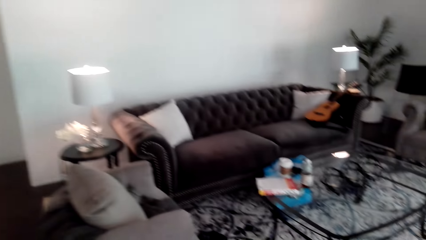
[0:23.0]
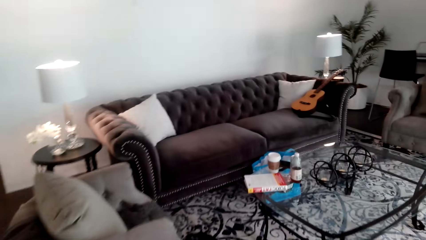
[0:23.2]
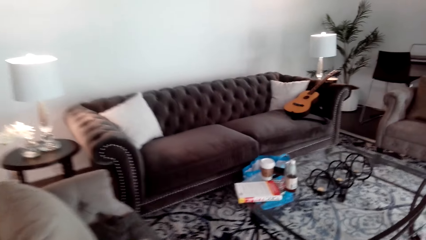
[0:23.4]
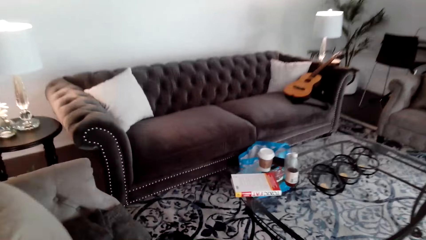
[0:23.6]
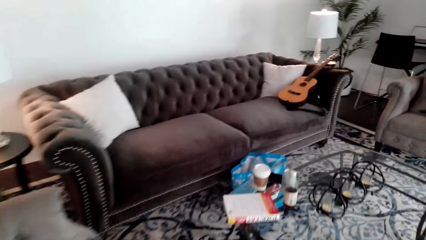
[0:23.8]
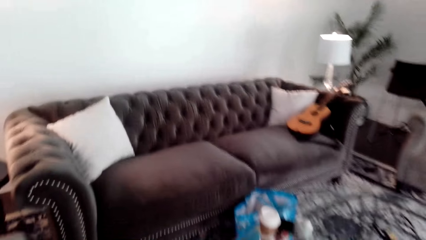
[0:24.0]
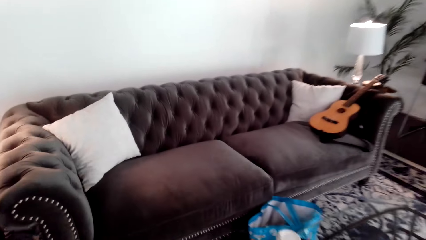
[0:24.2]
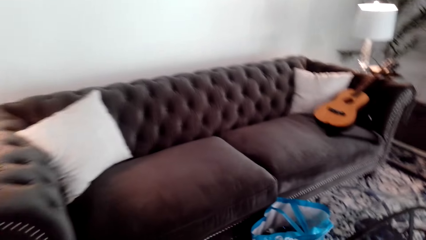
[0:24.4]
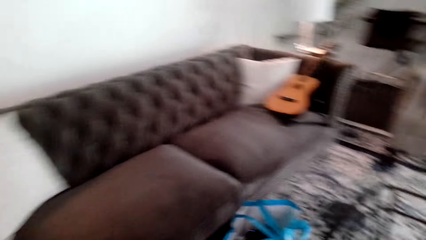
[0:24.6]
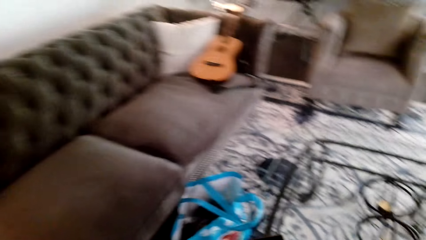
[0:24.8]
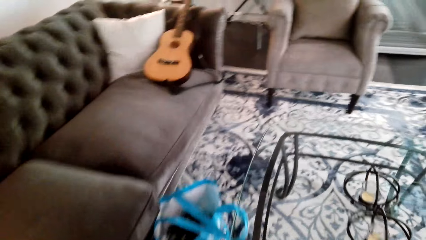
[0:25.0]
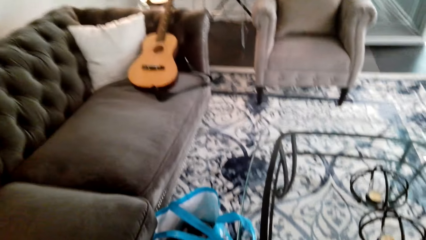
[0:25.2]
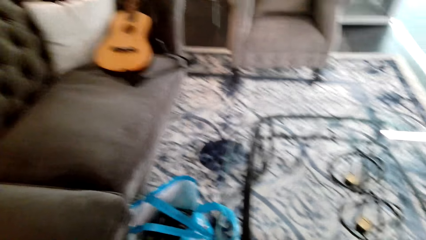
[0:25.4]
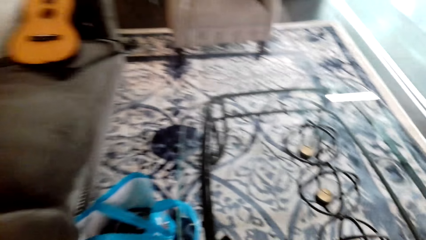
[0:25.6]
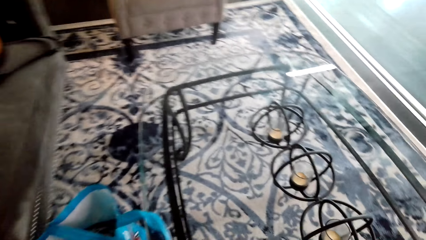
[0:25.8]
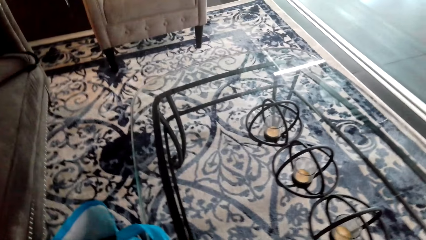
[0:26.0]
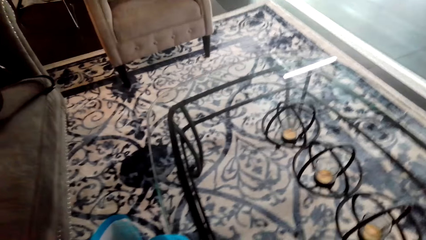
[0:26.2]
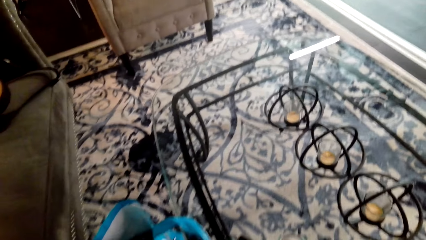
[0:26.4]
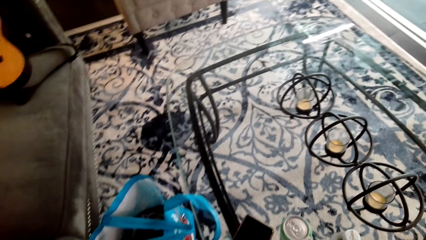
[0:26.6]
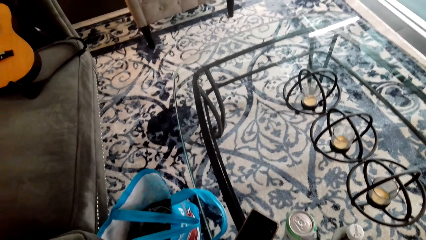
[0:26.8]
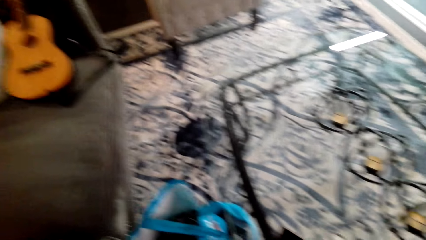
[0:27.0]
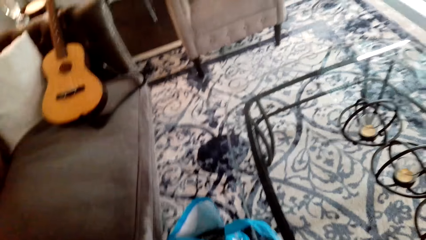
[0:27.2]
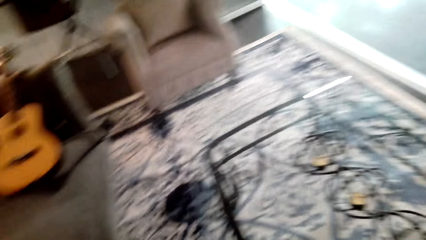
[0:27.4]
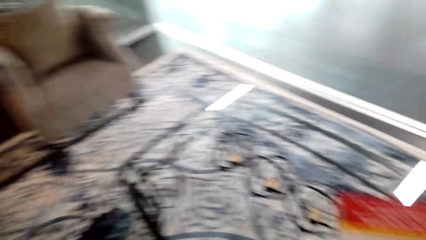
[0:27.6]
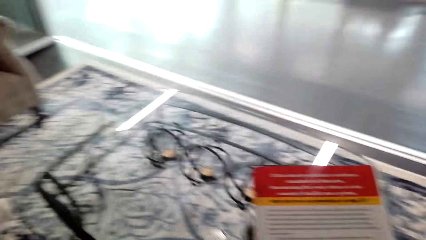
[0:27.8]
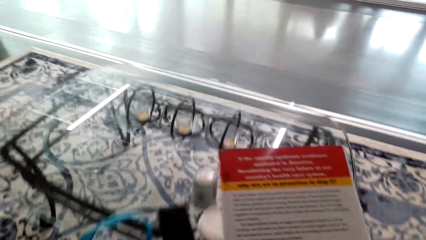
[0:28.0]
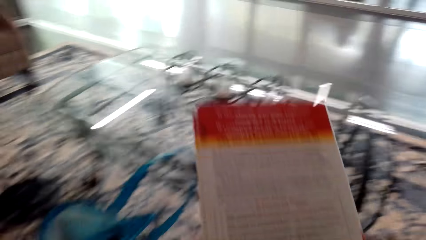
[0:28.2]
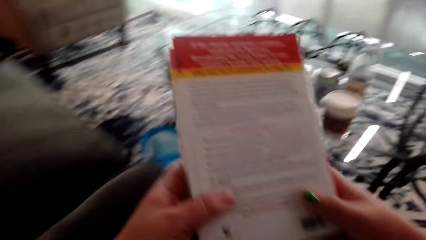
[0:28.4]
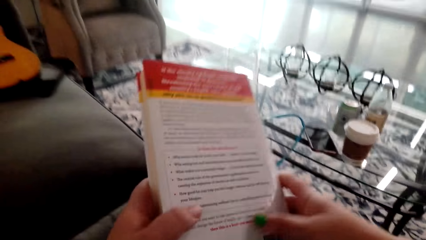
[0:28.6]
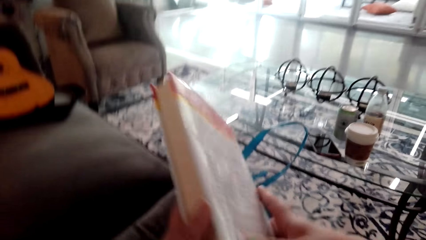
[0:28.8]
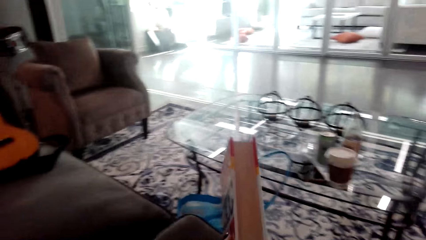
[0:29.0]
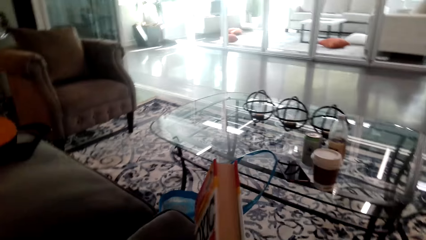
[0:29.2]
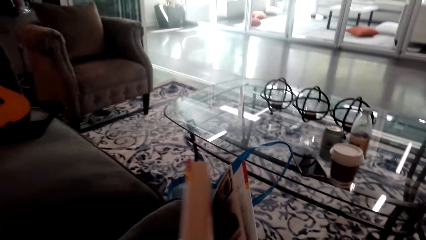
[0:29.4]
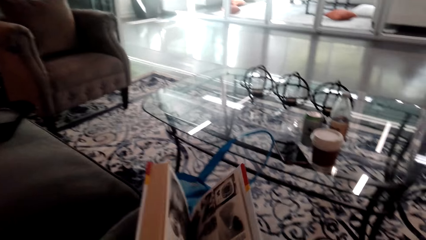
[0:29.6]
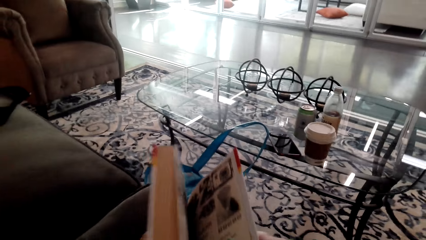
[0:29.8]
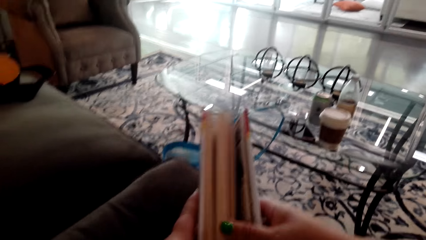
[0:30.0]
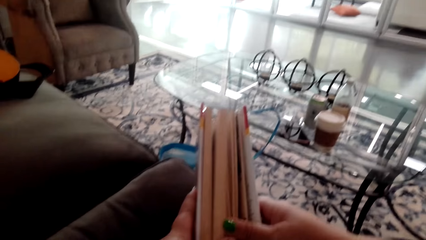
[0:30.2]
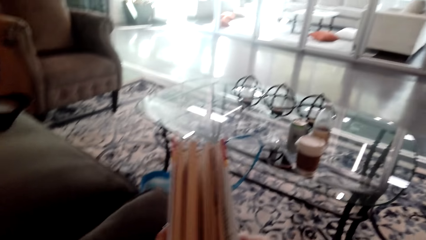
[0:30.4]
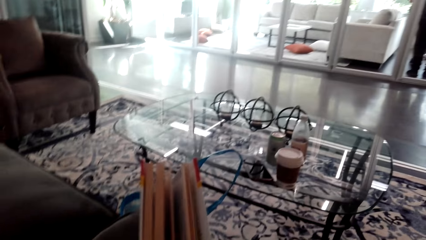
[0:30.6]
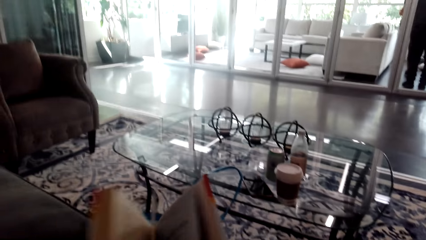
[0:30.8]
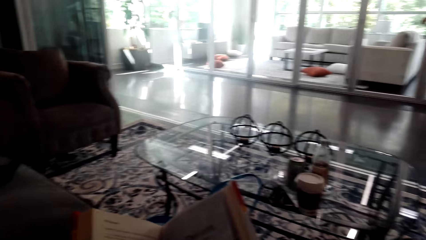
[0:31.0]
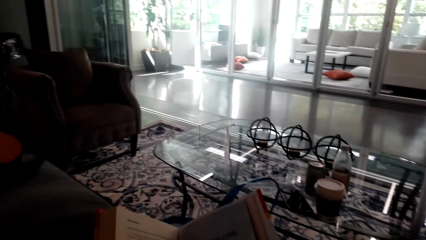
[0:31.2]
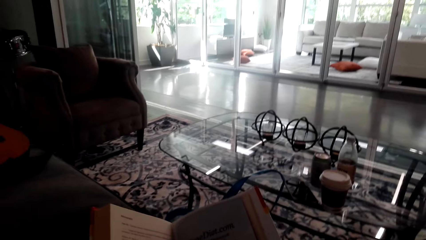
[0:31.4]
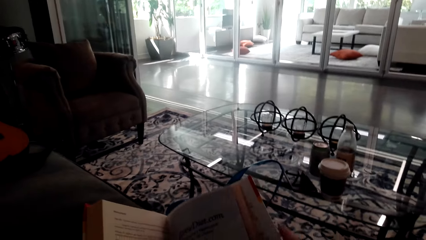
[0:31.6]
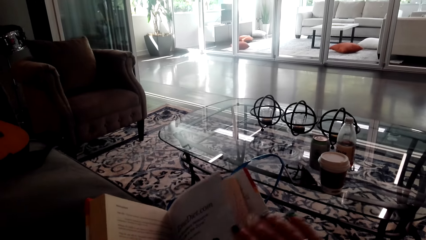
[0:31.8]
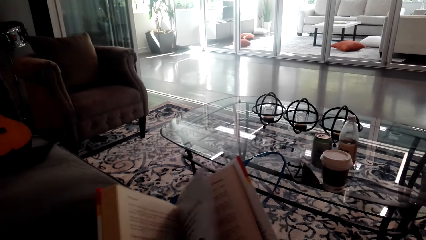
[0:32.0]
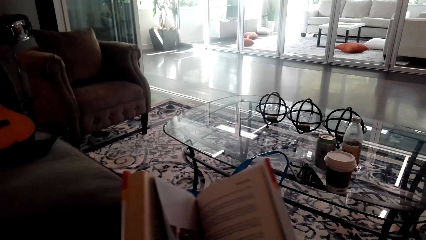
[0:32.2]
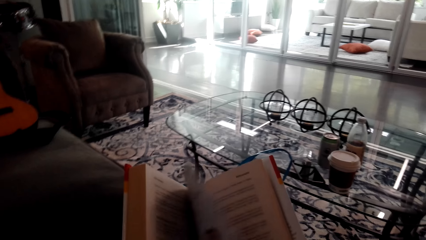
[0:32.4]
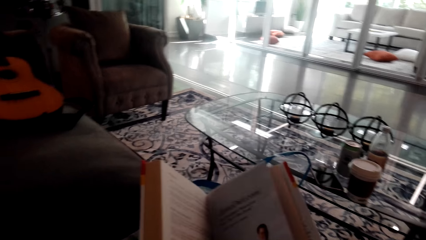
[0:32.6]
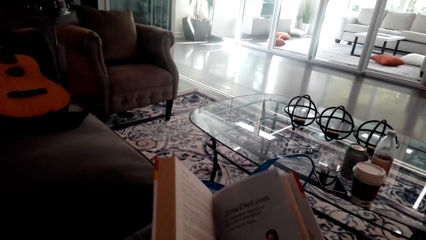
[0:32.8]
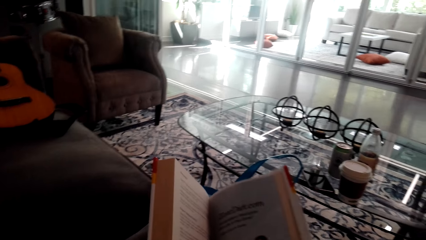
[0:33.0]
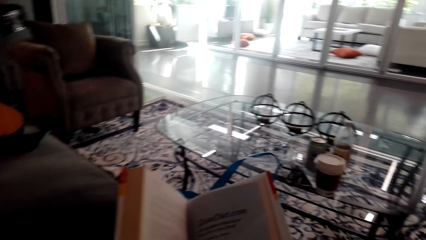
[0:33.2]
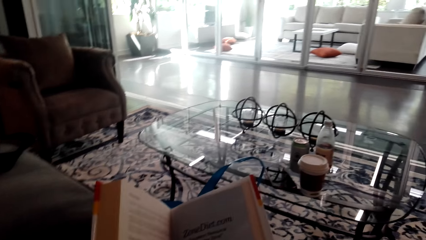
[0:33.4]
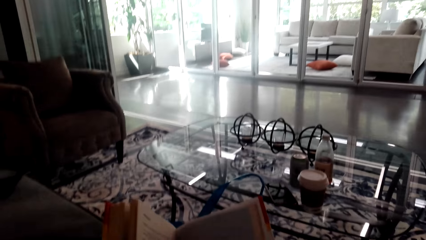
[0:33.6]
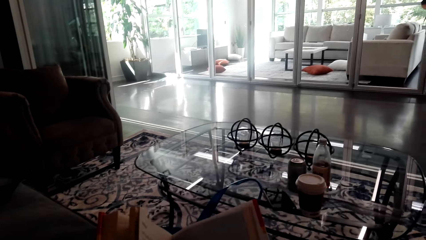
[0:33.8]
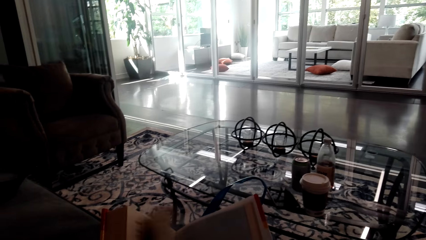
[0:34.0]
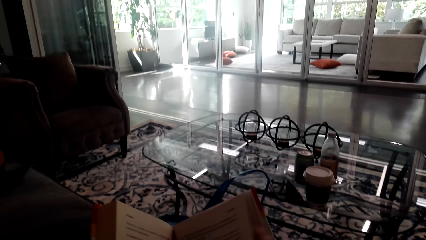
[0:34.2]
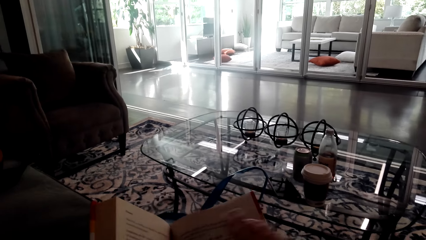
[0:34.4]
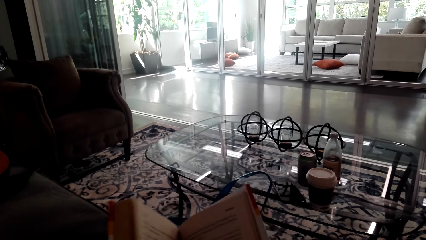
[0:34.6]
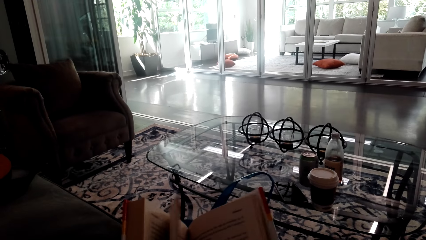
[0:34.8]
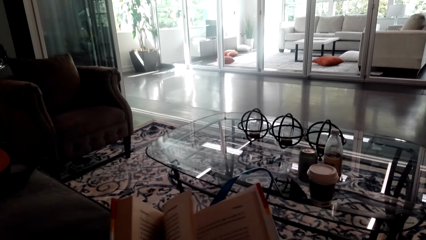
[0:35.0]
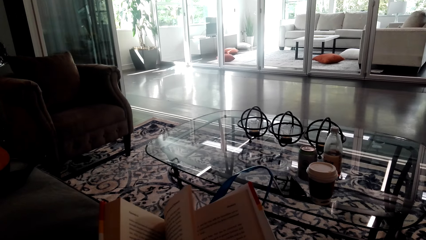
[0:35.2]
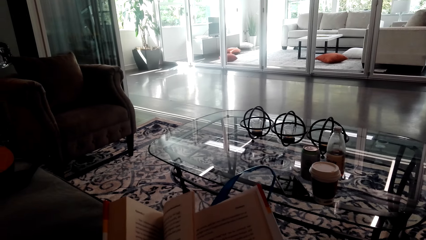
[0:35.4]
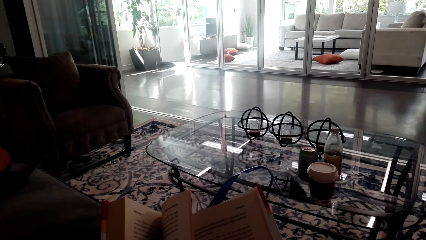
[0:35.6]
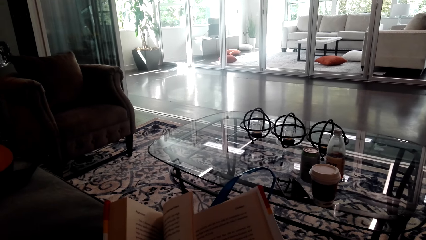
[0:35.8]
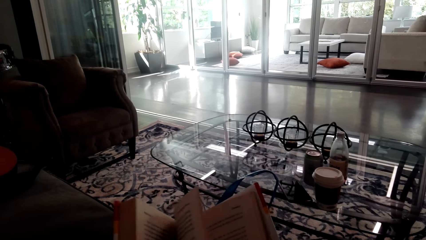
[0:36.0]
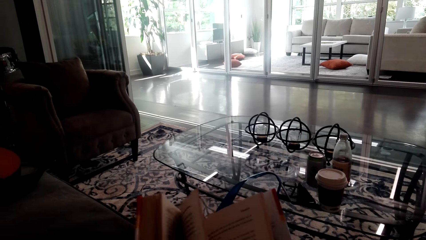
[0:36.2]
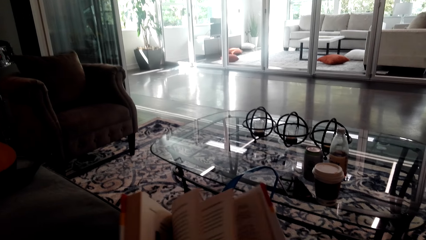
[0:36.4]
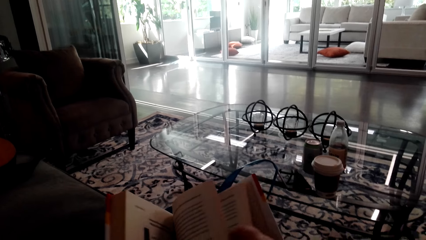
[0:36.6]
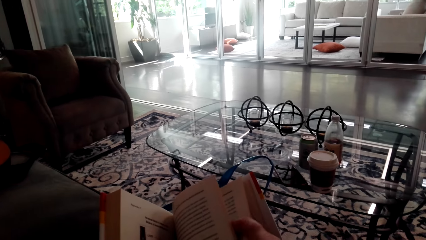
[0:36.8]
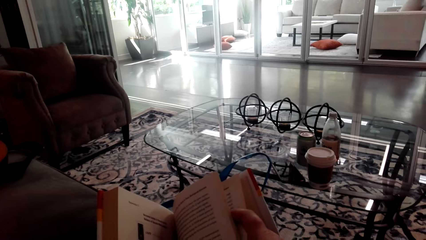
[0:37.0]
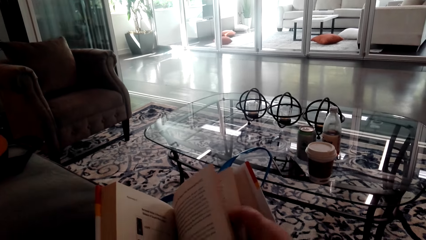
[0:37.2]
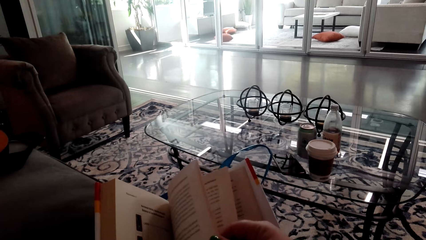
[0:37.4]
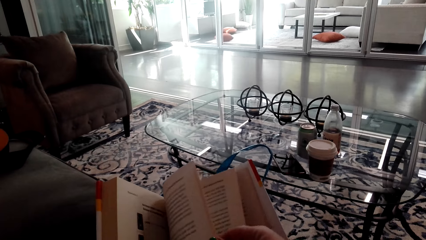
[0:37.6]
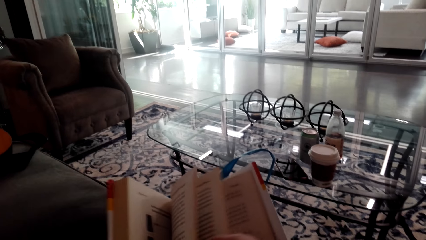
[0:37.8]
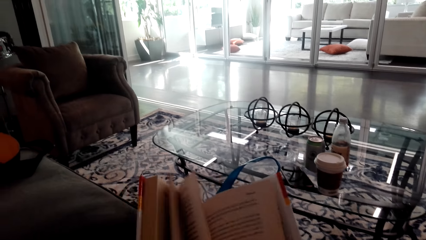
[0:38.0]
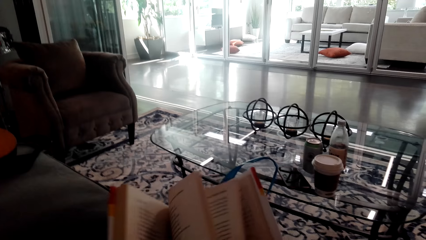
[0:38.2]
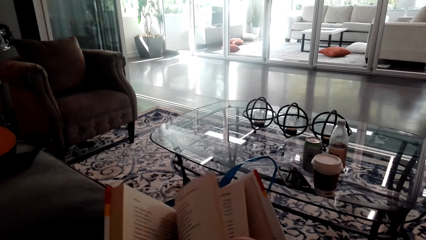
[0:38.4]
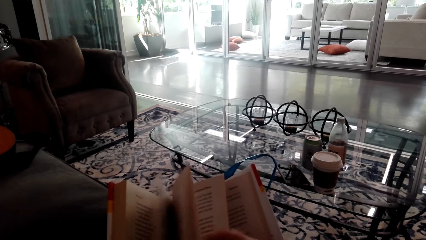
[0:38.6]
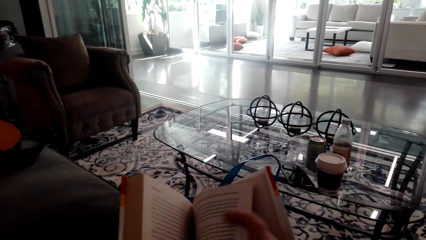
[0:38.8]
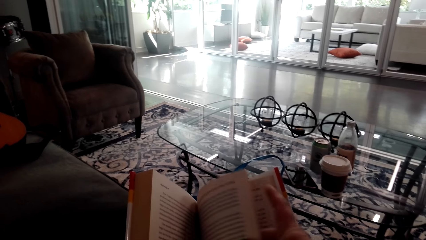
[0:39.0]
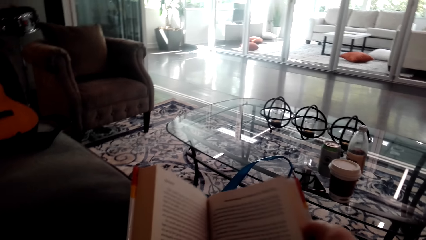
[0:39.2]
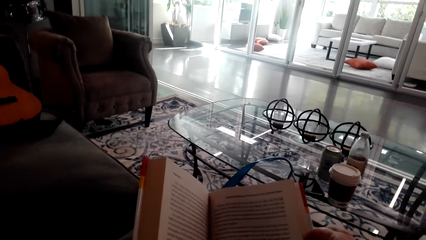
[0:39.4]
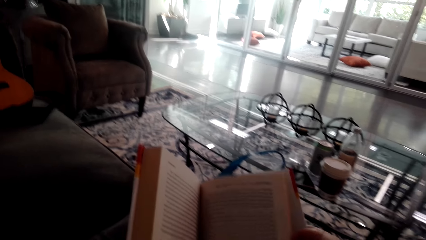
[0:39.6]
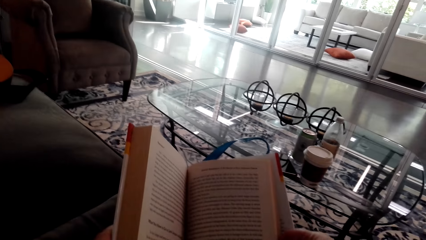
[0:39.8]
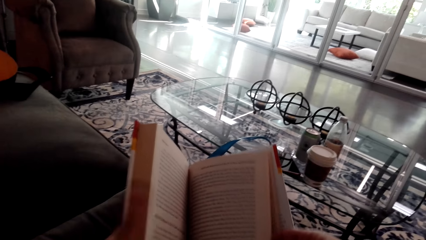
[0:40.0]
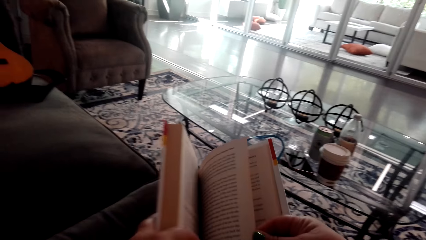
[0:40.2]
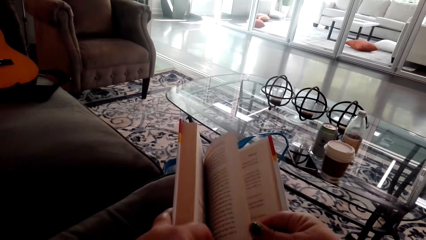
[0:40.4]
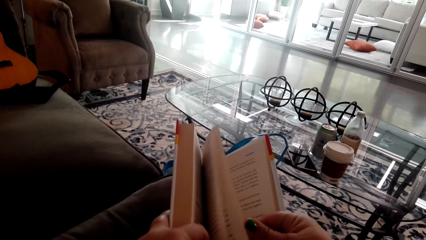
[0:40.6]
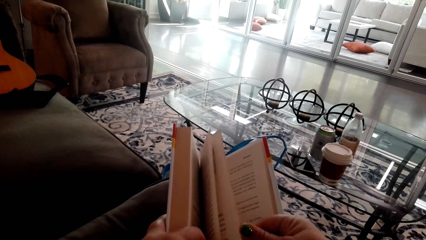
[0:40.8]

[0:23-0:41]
The camera wearer walks towards the sofa sets. They look around the room and walk around the room. They sit on the sofa sets. They open a book. They flip on another page.
